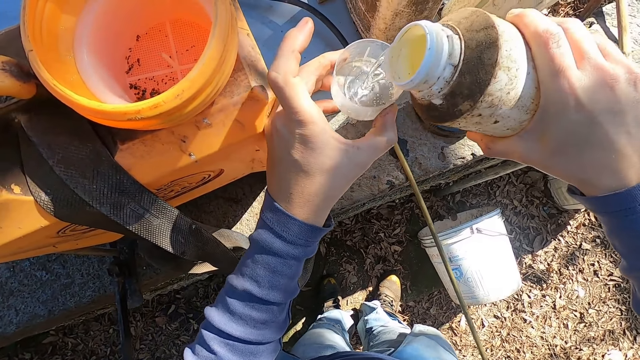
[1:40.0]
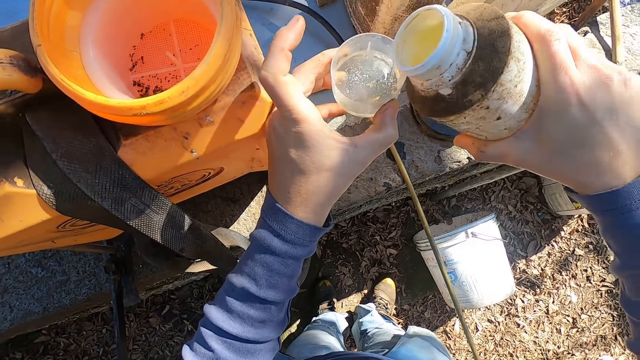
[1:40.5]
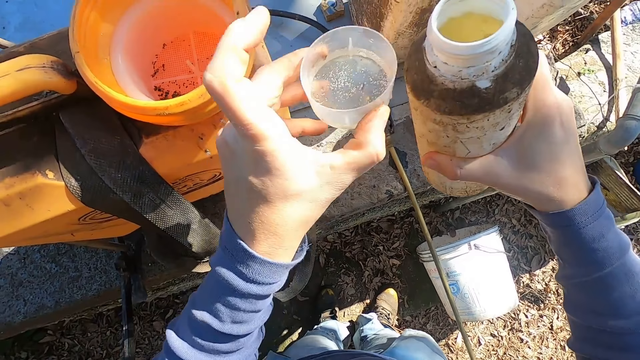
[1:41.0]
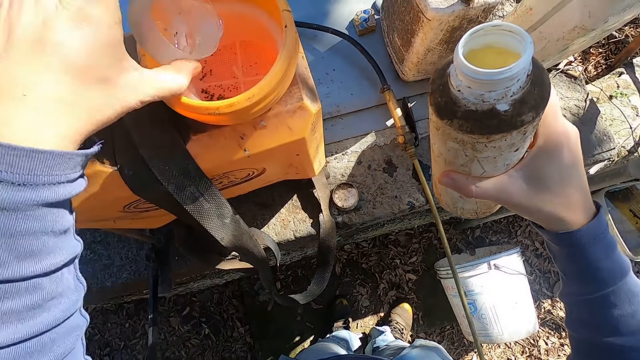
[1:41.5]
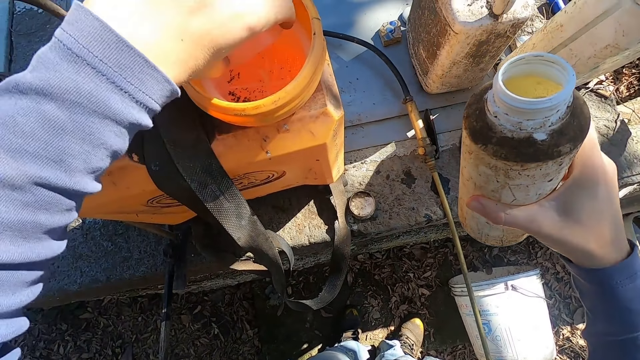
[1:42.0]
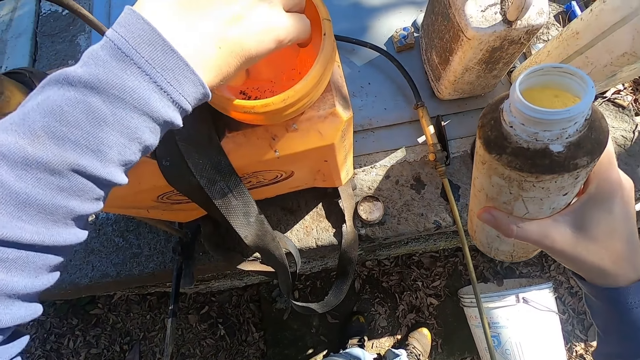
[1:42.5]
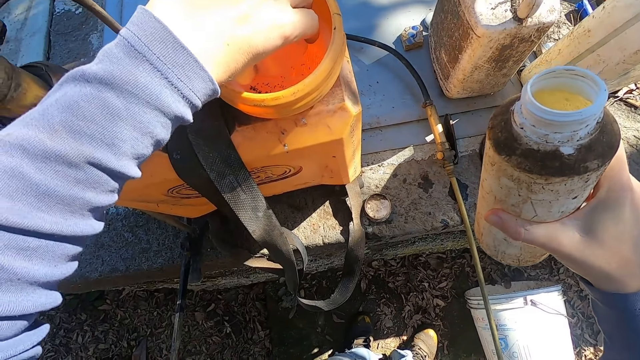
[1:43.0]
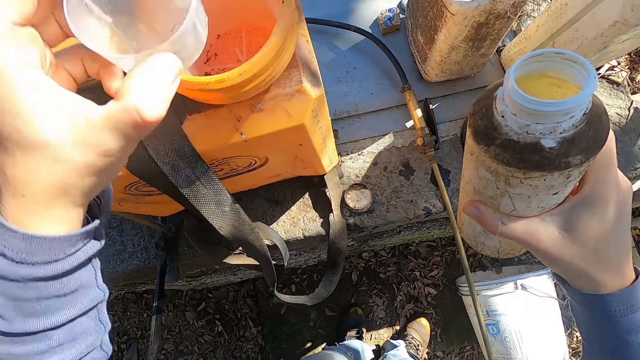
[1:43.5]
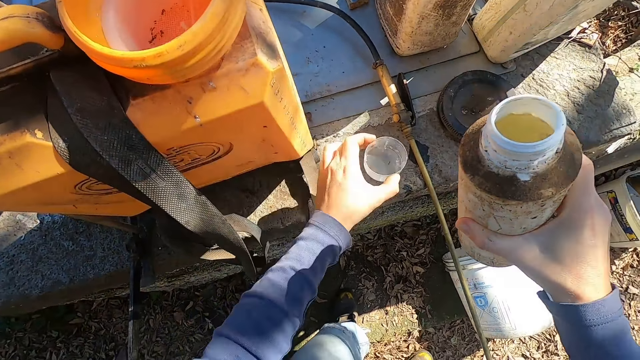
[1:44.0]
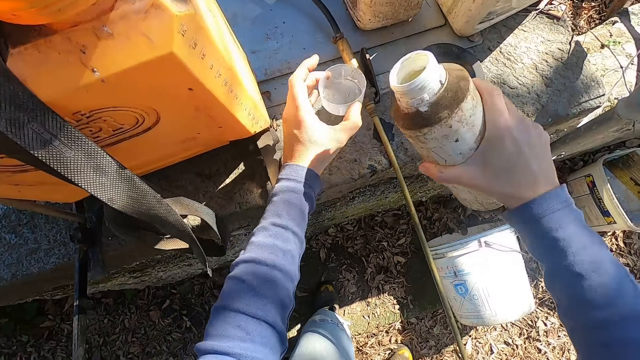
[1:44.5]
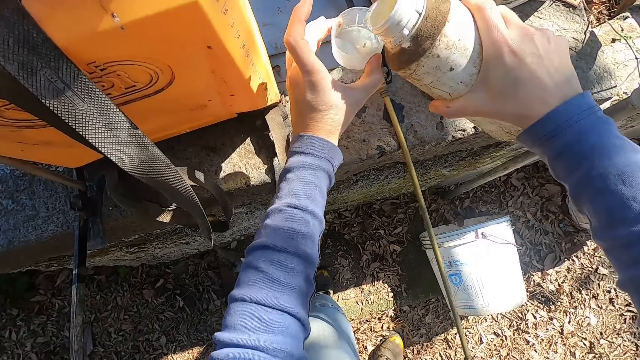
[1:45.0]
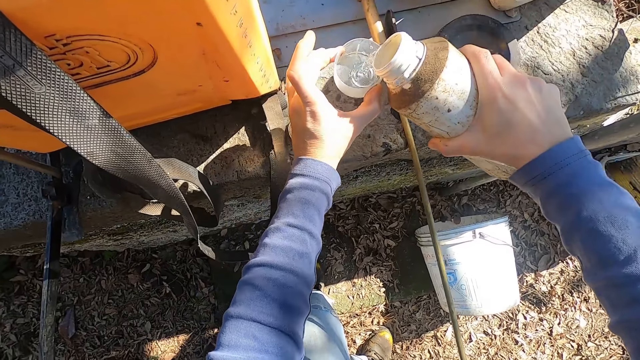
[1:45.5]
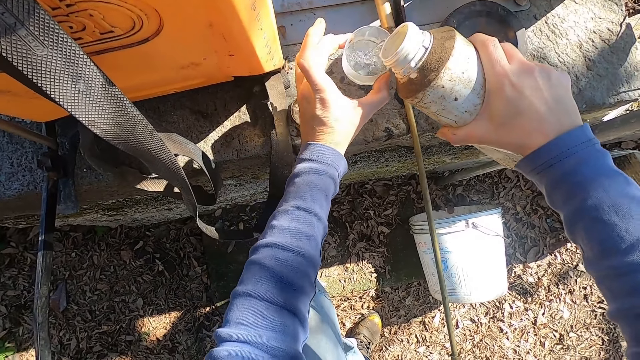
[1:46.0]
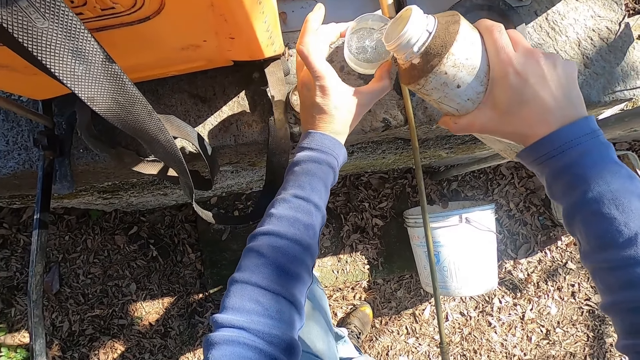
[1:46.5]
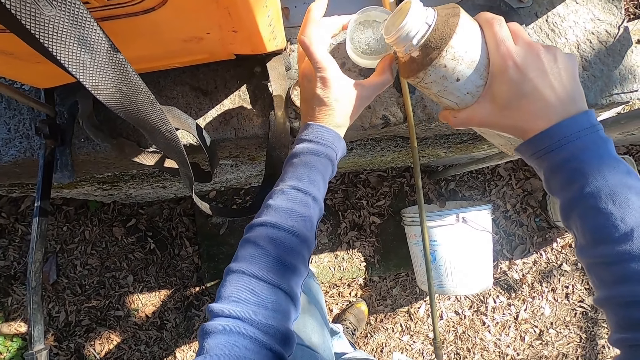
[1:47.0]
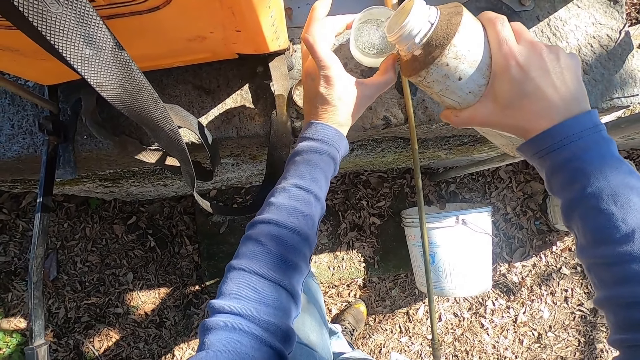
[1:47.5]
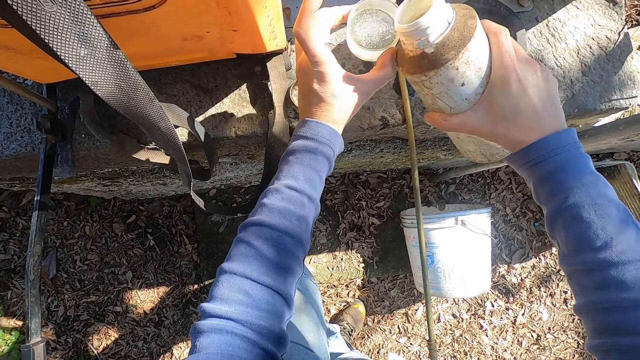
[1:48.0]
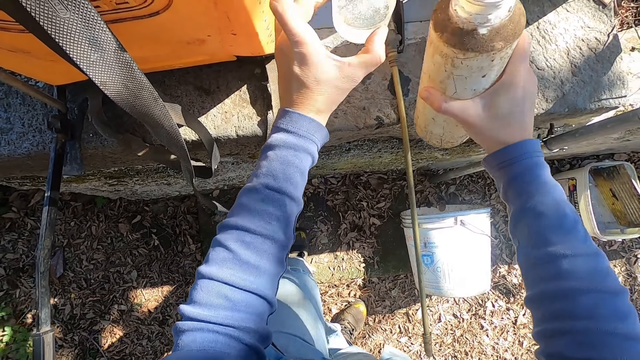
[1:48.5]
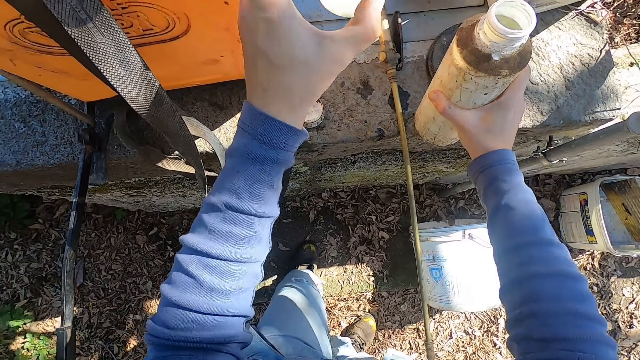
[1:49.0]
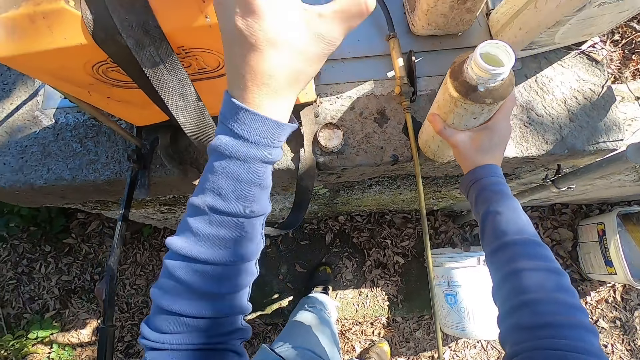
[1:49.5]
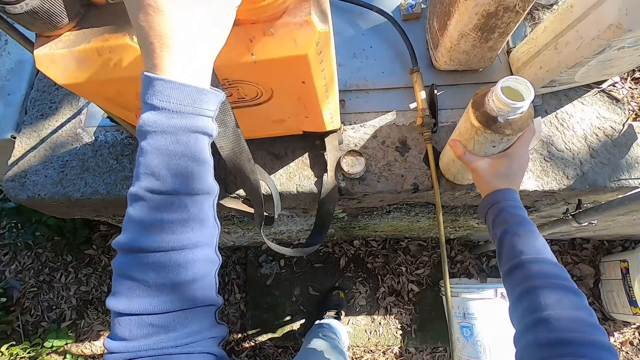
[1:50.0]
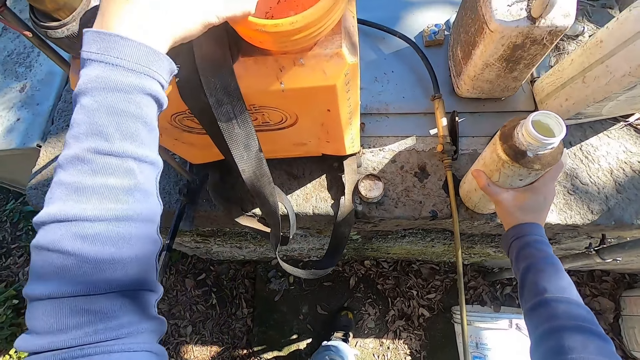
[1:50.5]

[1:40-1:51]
The camera wearer pours the chemical liquid from the plastic bottle in the cup or tin into a sprayer tank with his left hand. He holds the cup on the floor with his left hand. He moves the tin with his hand. He pours the chemical liquid from the plastic bottle into the cup in his right hand. He drops the plastic bottle on the floor with his right hand.

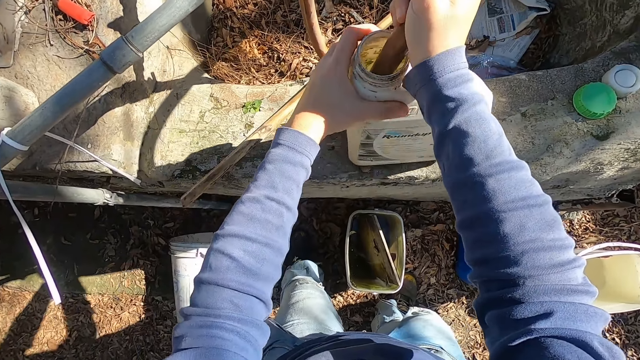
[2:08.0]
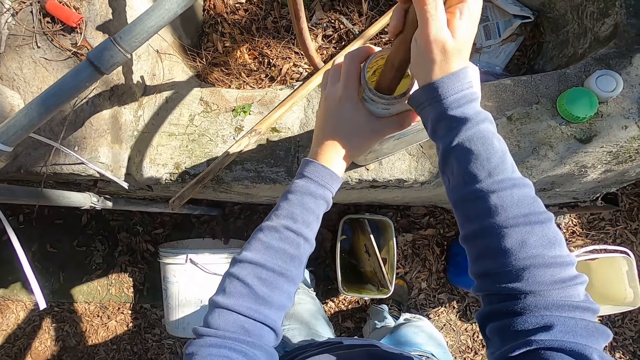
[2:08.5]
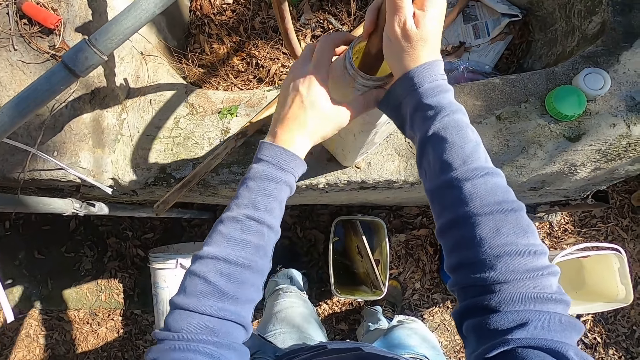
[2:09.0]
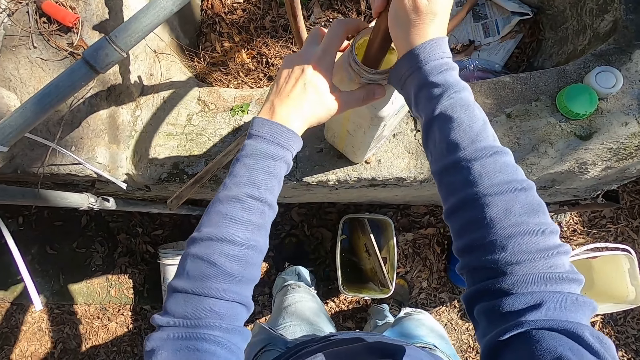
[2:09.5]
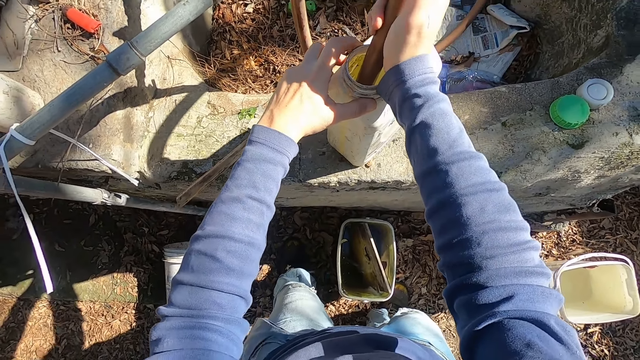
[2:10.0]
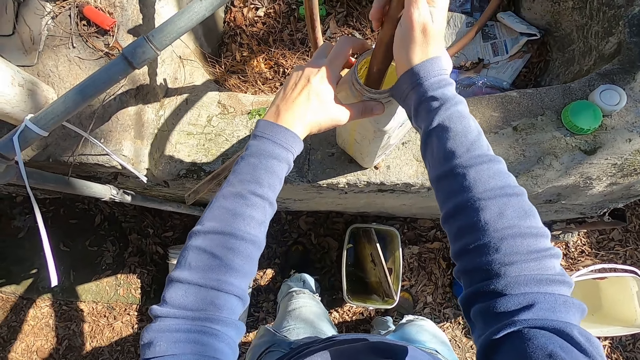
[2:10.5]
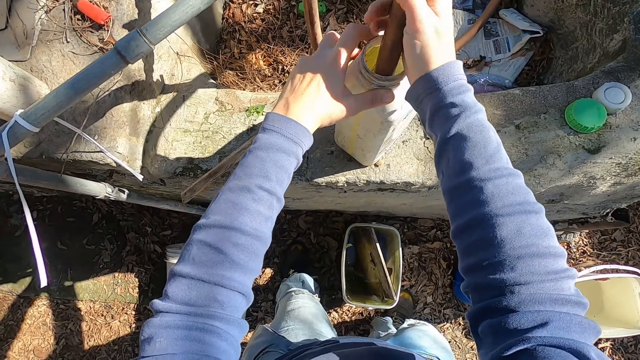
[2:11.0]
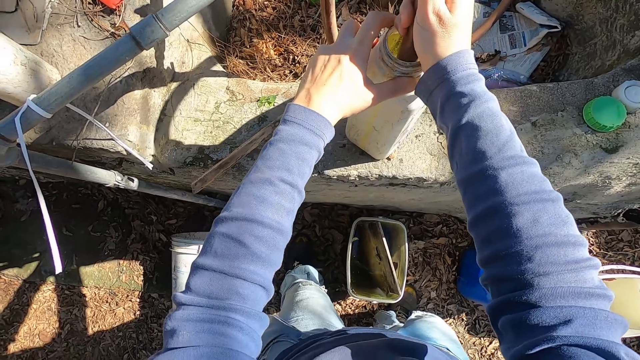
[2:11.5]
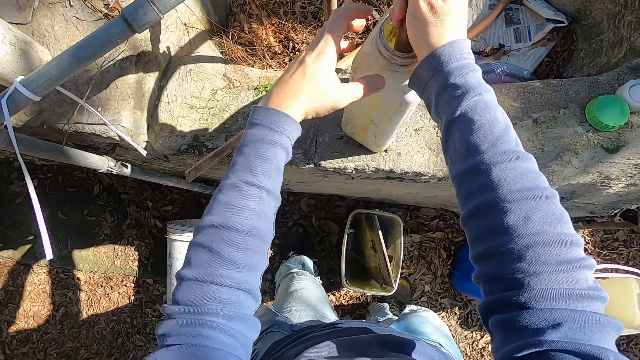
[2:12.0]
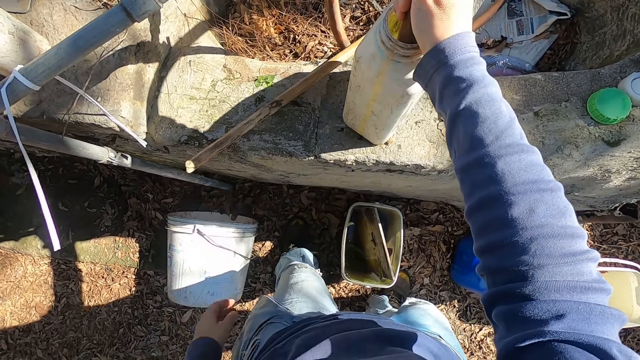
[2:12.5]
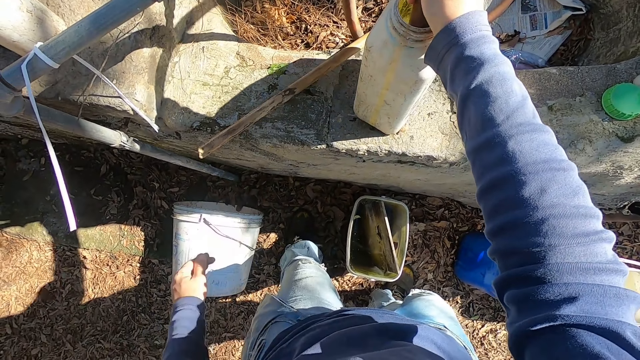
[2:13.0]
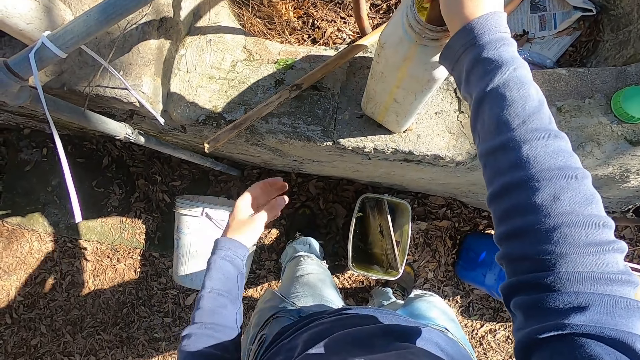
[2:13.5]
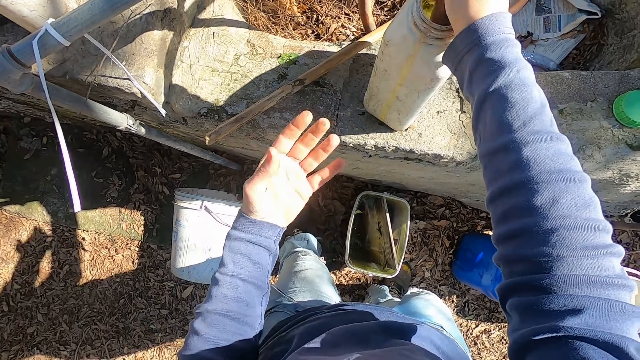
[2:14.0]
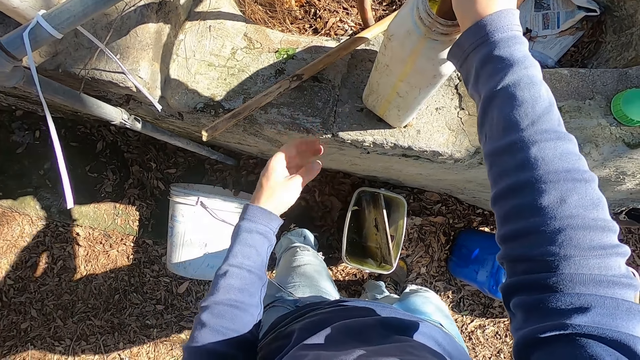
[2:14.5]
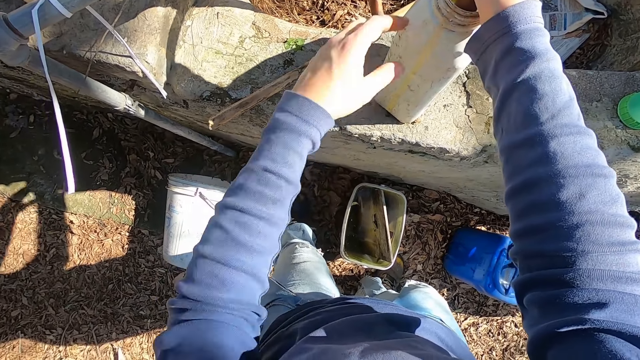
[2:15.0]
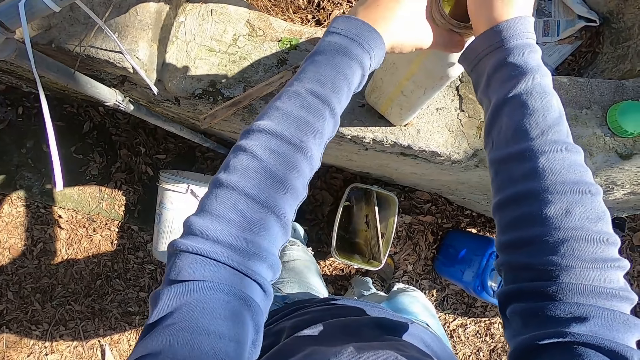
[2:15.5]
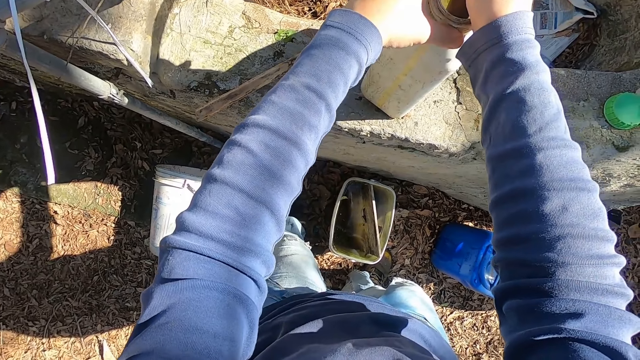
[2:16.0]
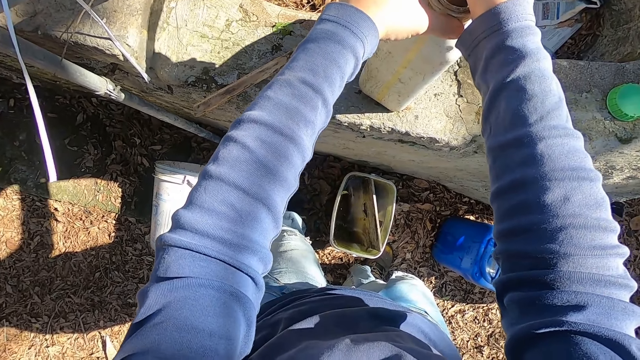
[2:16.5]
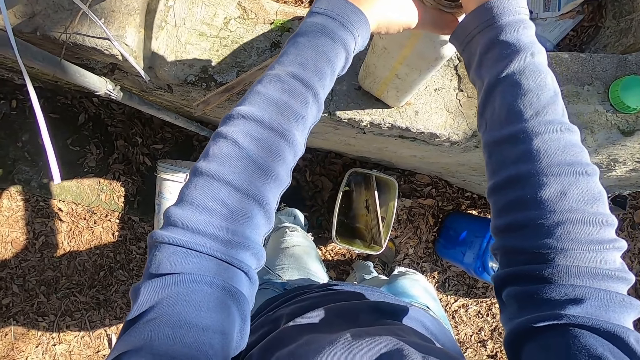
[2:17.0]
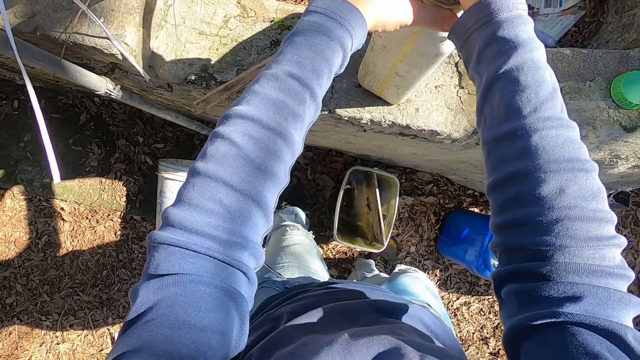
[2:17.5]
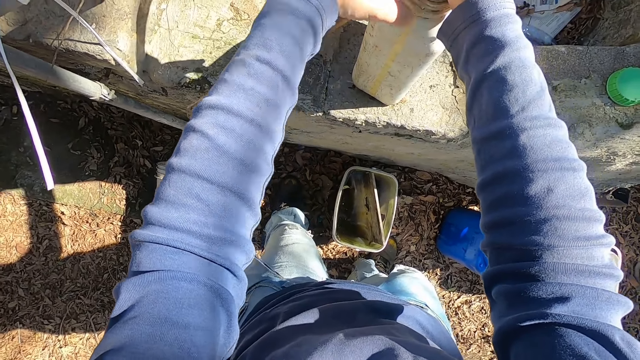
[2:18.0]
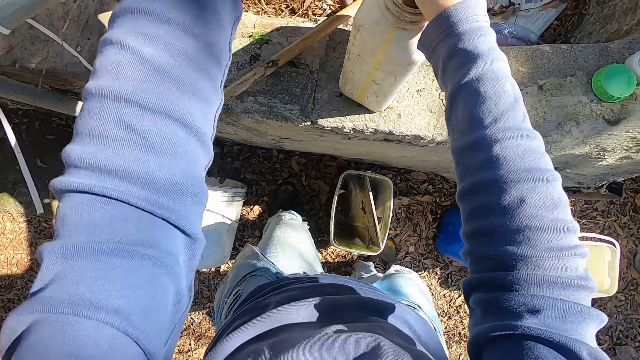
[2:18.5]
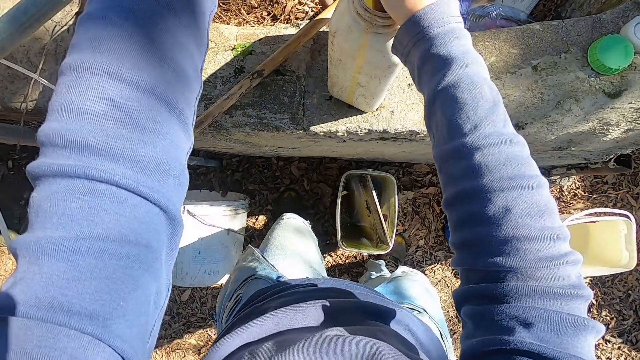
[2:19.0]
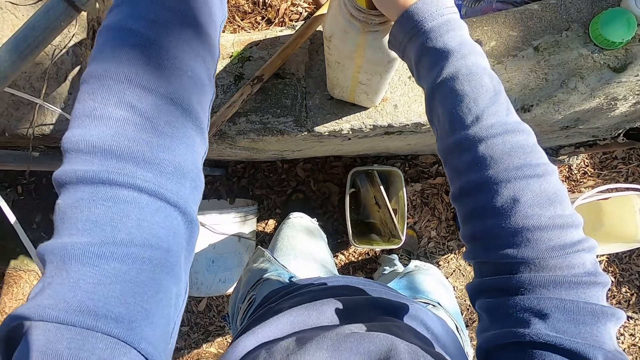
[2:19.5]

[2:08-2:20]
The camera wearer adjusts a container on a wall. He rubs his fingers together. He holds the container with his hands.
